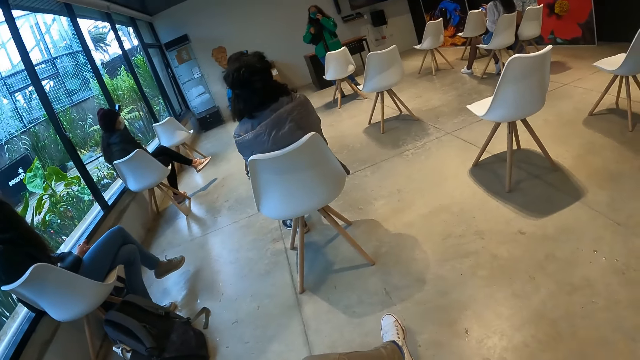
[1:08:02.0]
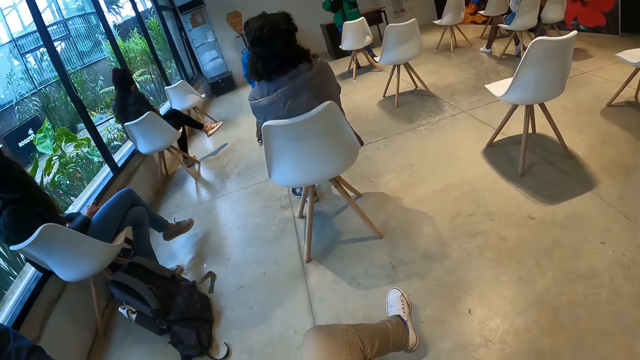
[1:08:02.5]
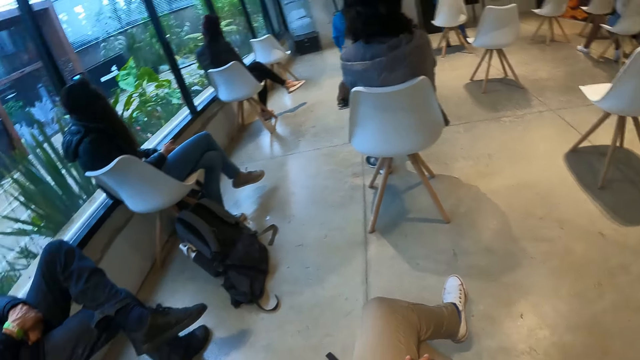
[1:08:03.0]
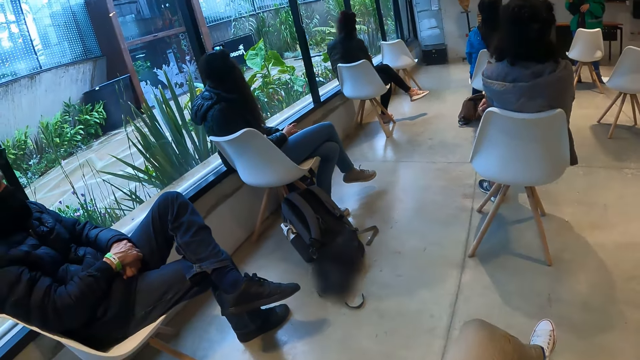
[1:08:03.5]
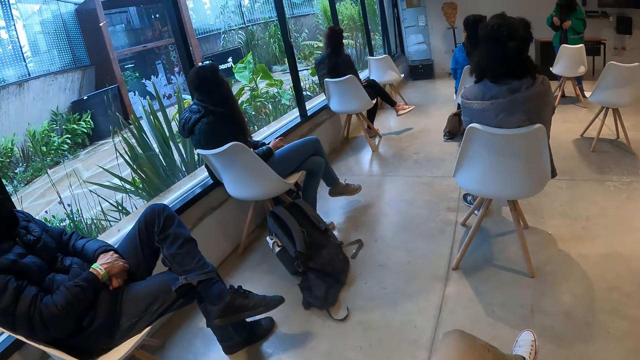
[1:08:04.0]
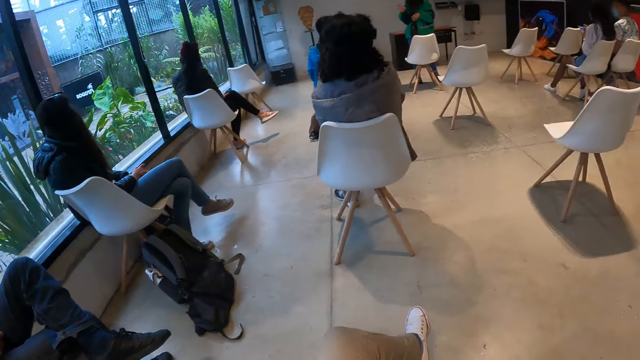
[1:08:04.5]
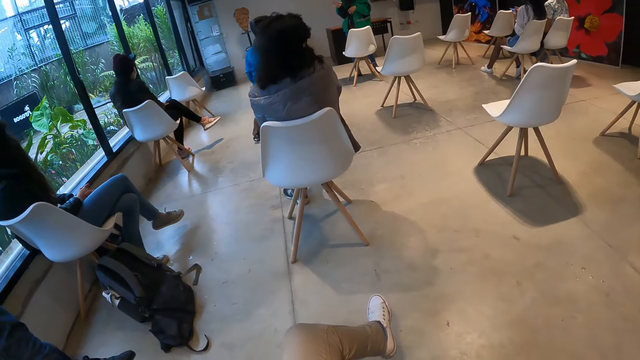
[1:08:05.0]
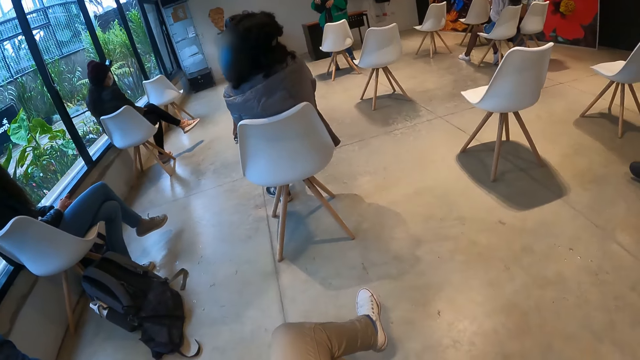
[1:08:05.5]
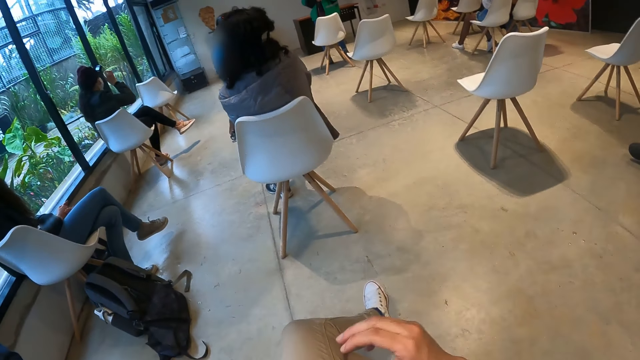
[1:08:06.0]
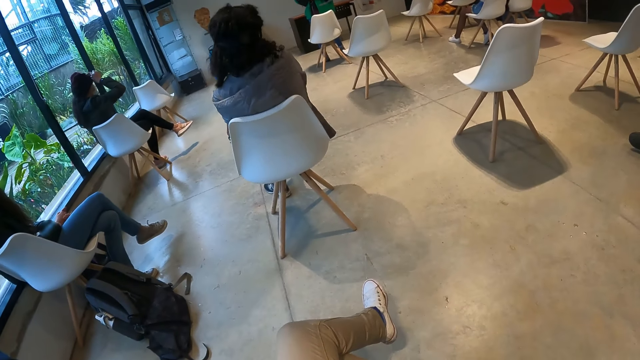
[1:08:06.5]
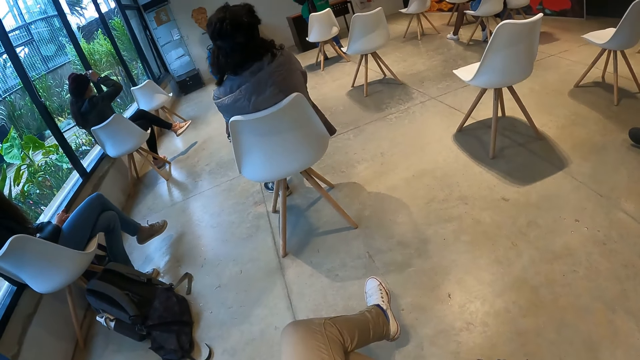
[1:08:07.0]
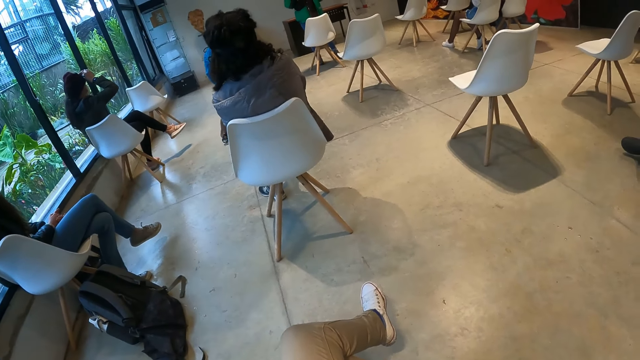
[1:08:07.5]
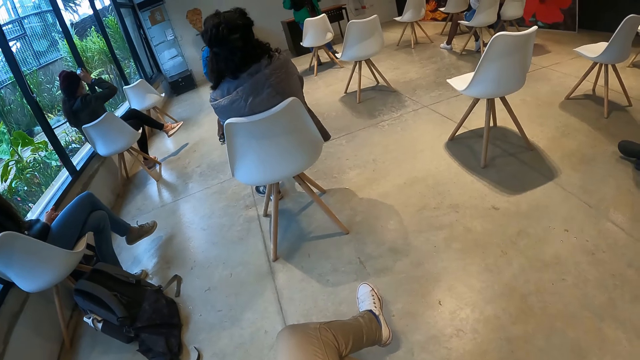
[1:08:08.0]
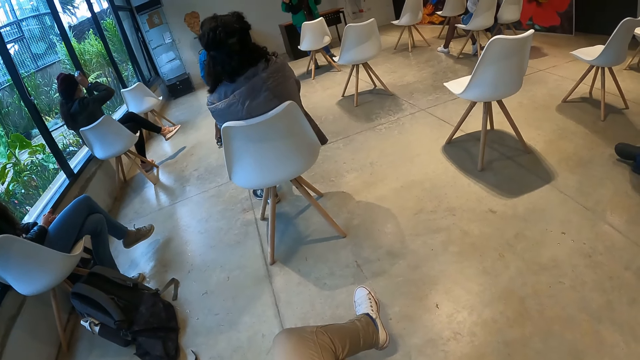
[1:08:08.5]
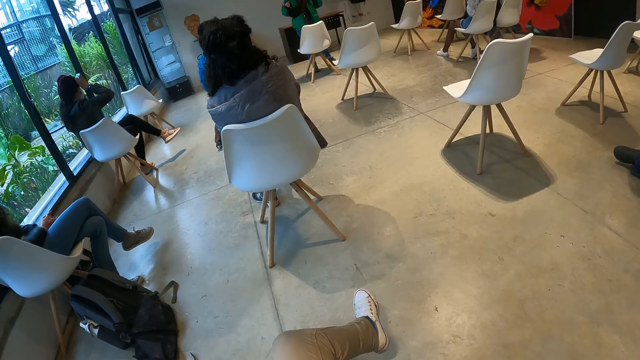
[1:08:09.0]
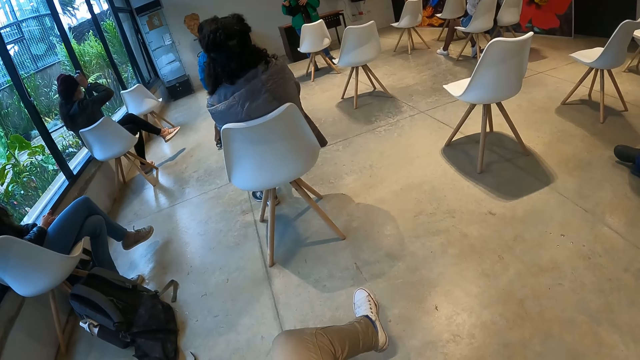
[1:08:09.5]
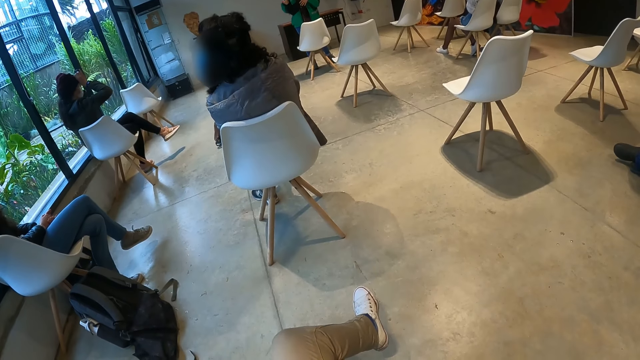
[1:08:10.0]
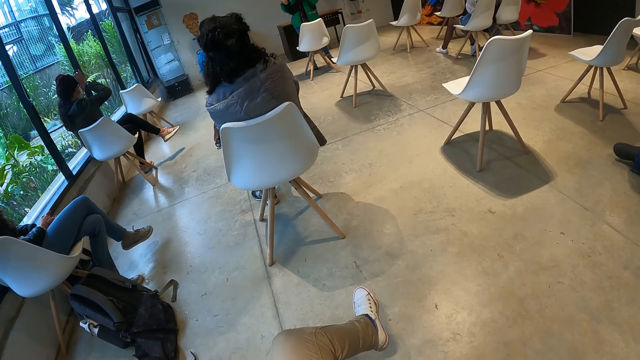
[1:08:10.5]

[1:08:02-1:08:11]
A woman touches a nose mask on her face with her left hand. Another woman adjusts a camera on her head with her right hand.

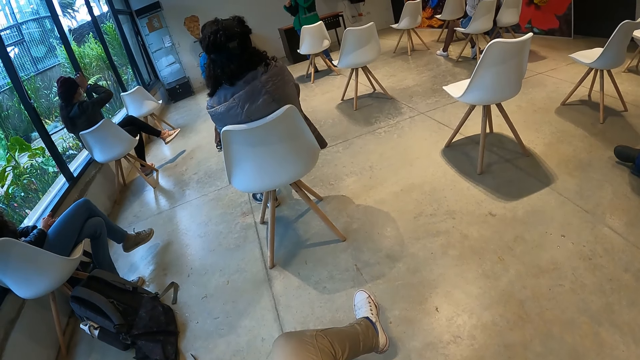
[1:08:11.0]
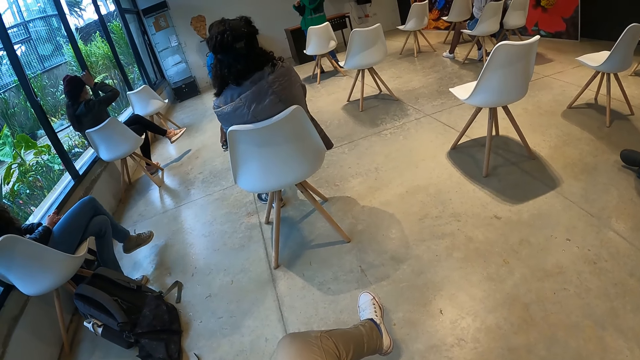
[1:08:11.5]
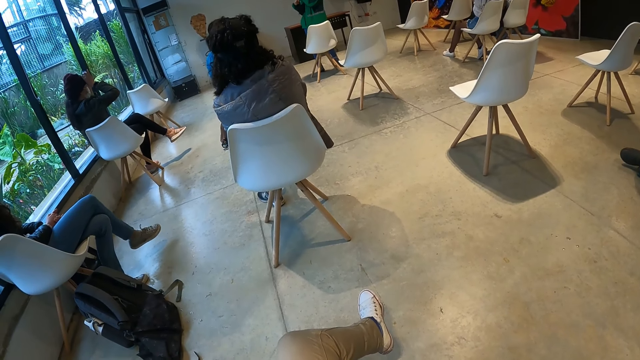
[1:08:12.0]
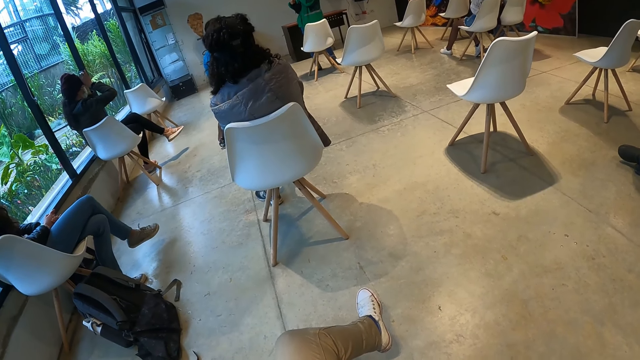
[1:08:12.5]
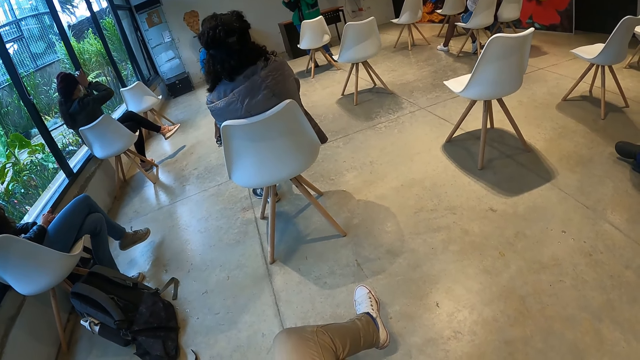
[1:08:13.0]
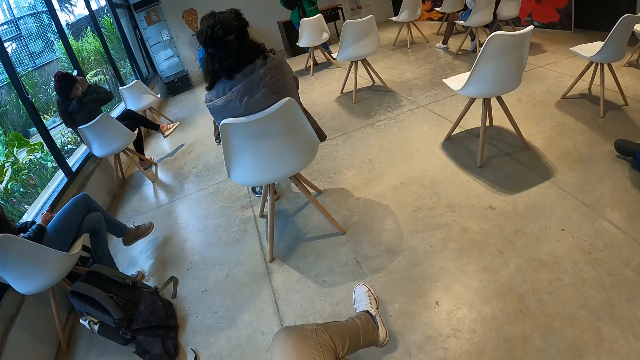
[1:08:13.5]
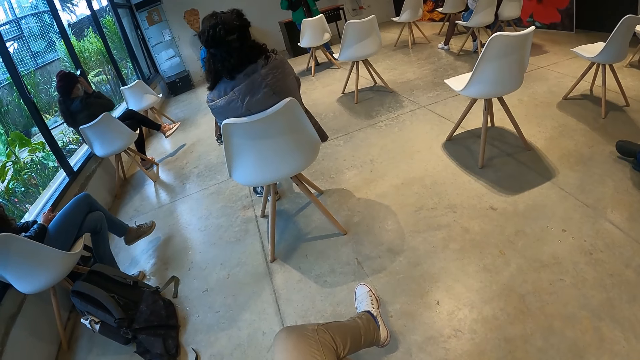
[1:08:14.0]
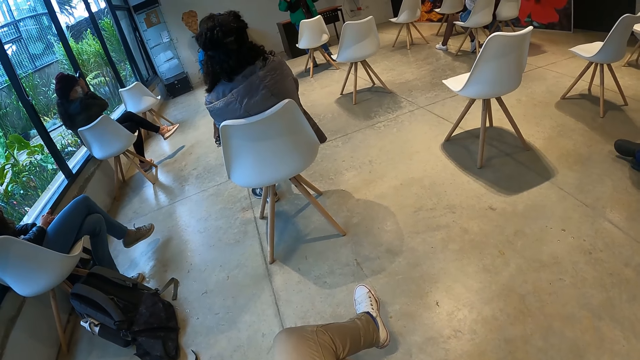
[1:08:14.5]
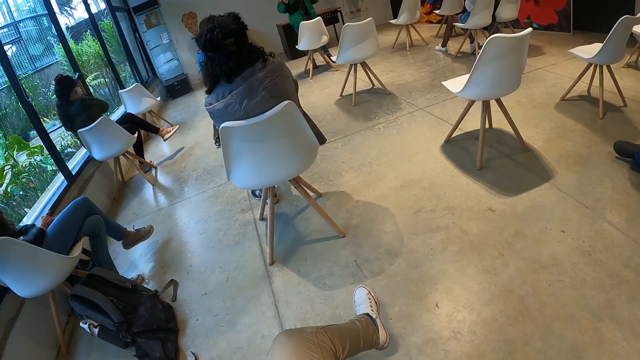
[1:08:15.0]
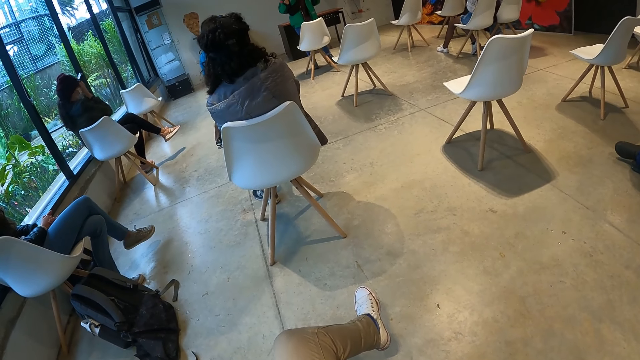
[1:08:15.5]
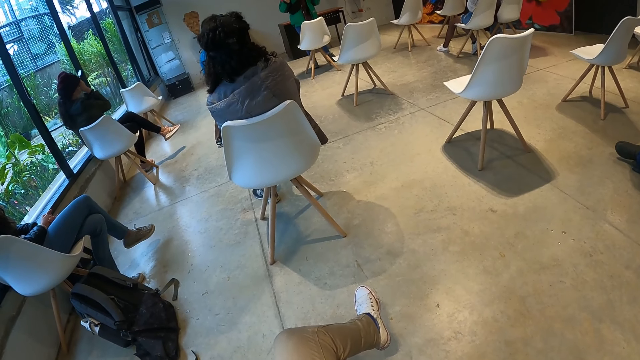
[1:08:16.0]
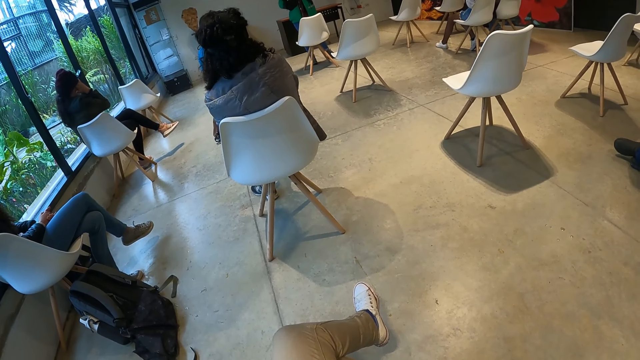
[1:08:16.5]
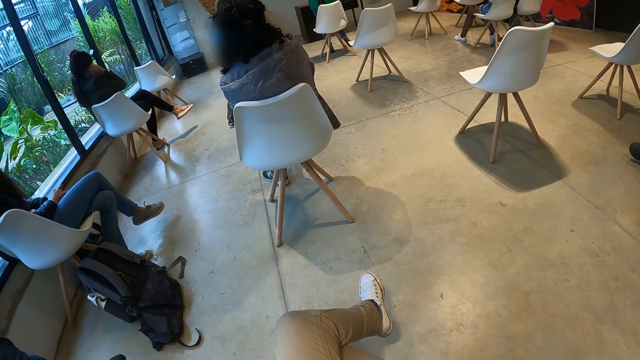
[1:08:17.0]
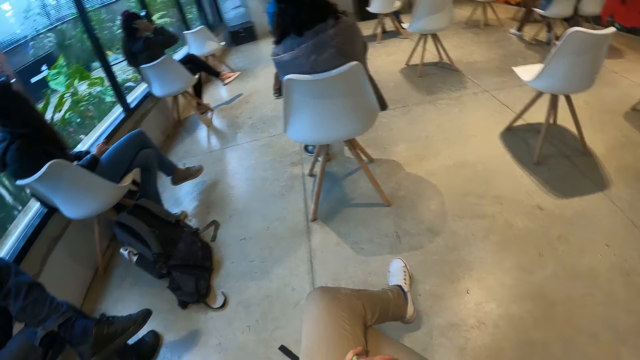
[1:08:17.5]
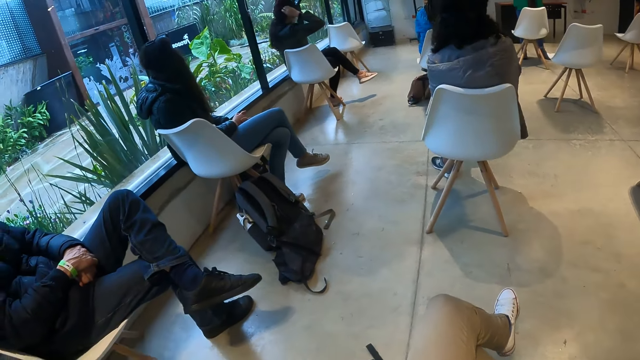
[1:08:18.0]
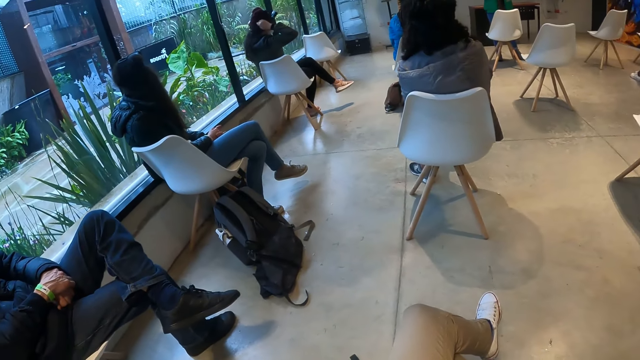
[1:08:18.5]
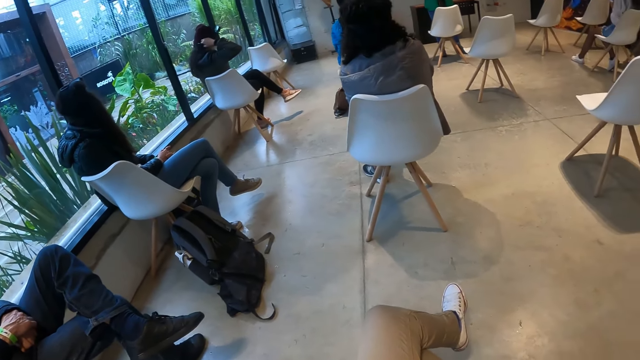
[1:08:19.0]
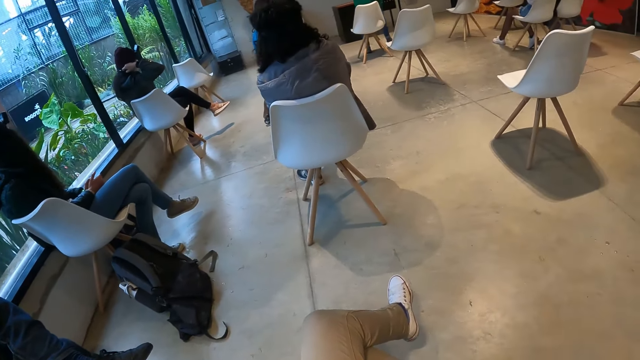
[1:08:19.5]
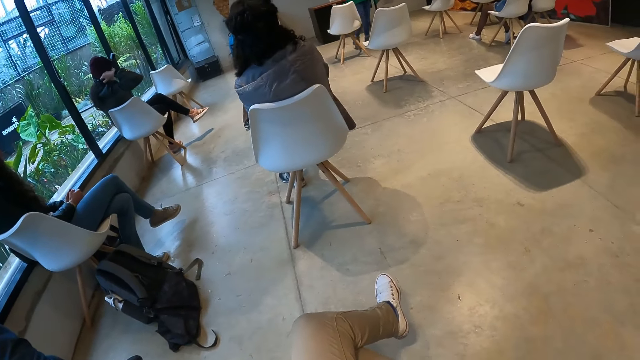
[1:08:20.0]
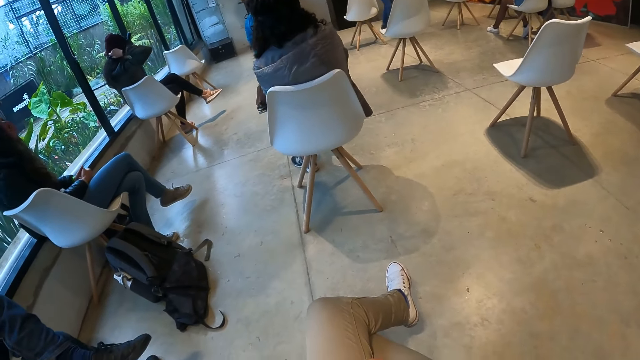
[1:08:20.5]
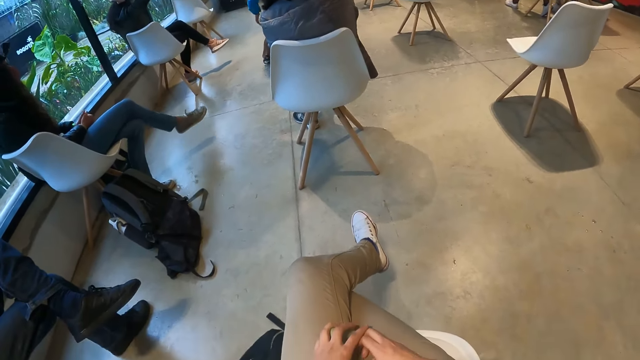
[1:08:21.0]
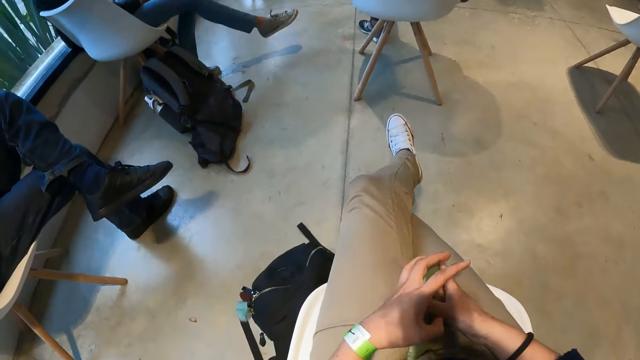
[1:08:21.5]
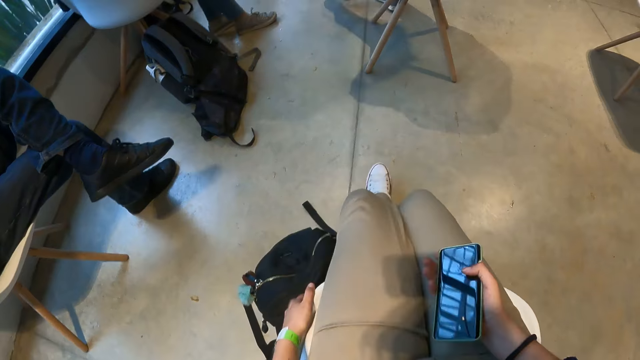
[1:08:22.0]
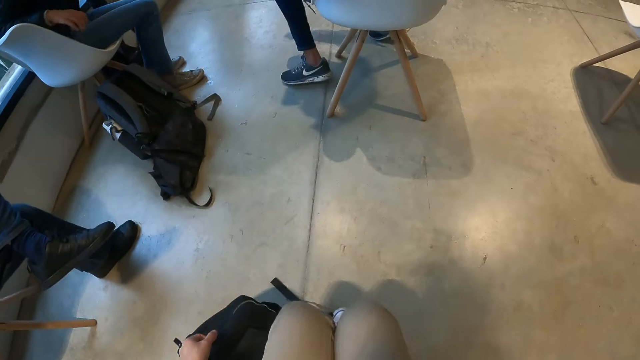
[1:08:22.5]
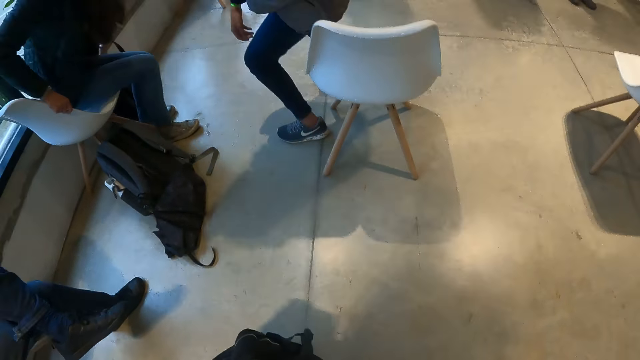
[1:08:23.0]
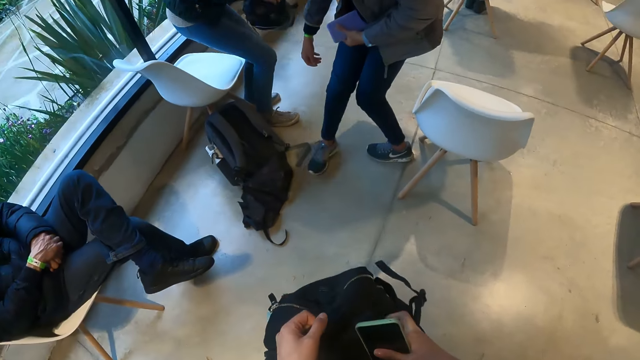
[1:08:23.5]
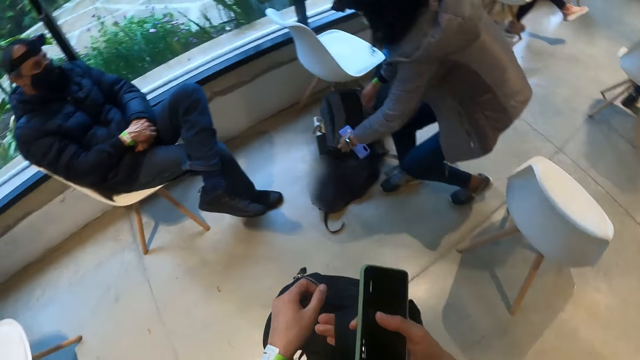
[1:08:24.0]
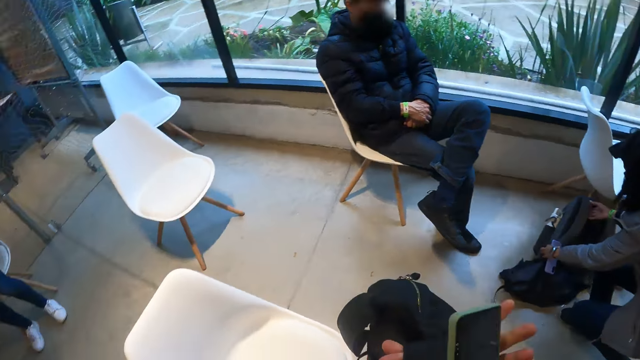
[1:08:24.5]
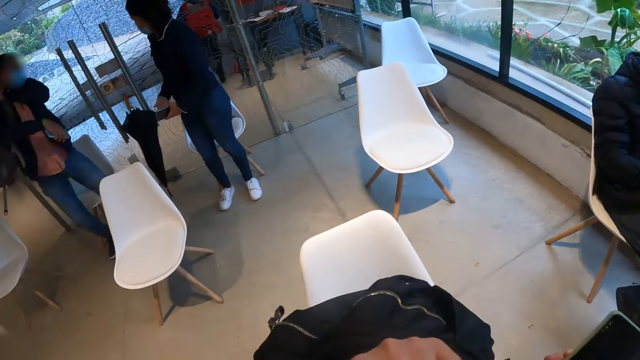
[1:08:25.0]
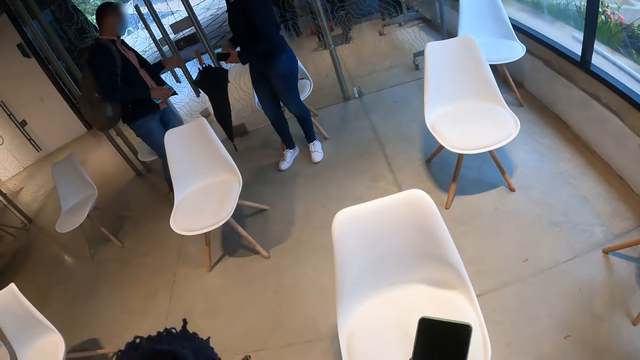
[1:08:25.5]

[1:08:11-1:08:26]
A woman wipes her face with her right hand. The woman adjusts a strap on her neck with both hands. The camera wearer looks around. She picks up a bag by the chair with her left hand. She stands to her feet. Another woman picks up some bags on the ground with both hands. The camera wearer wears the backpack on her back with her right hand.
